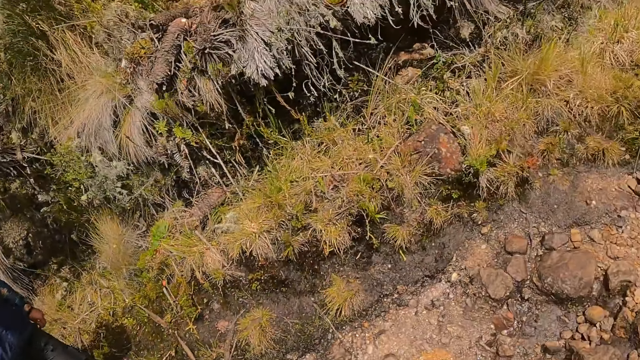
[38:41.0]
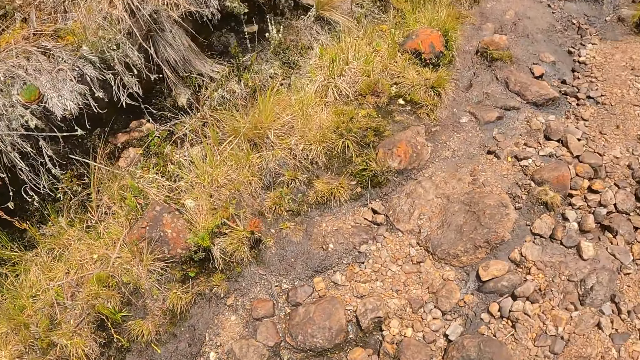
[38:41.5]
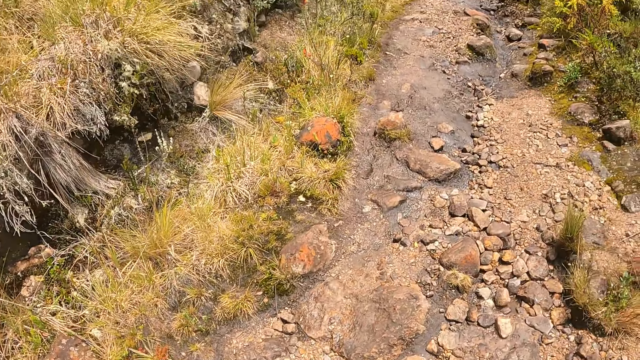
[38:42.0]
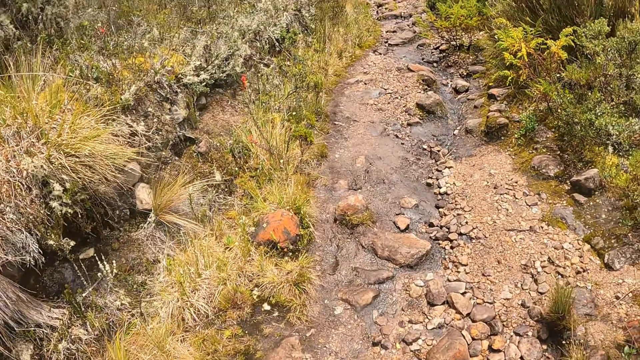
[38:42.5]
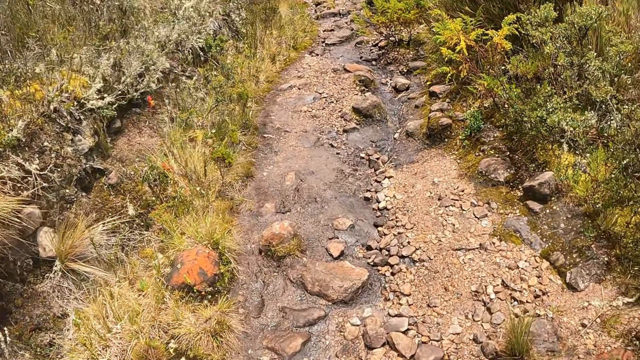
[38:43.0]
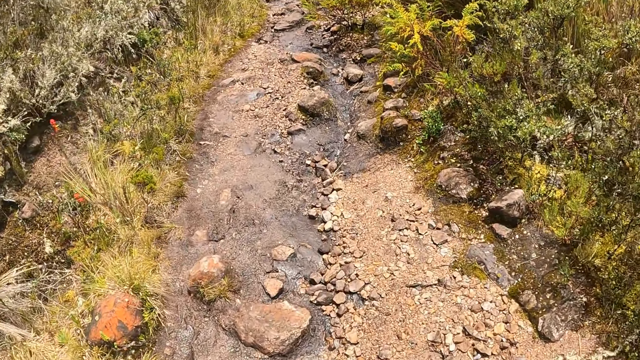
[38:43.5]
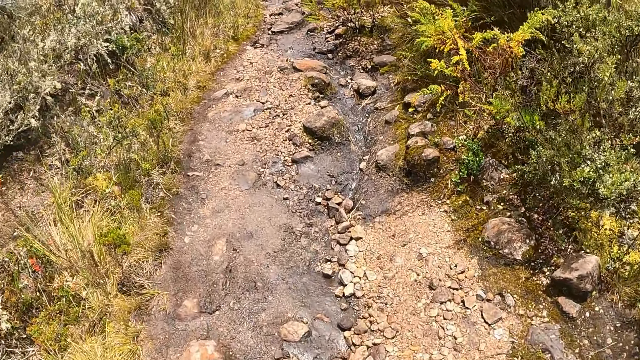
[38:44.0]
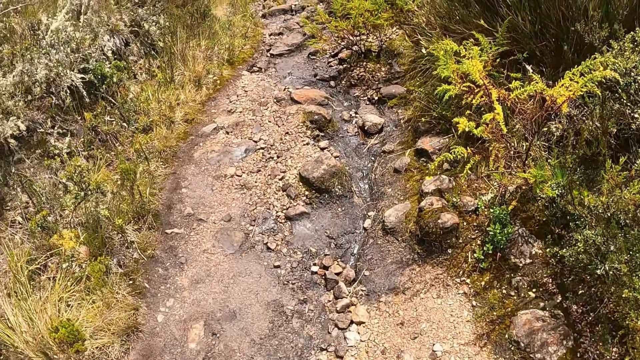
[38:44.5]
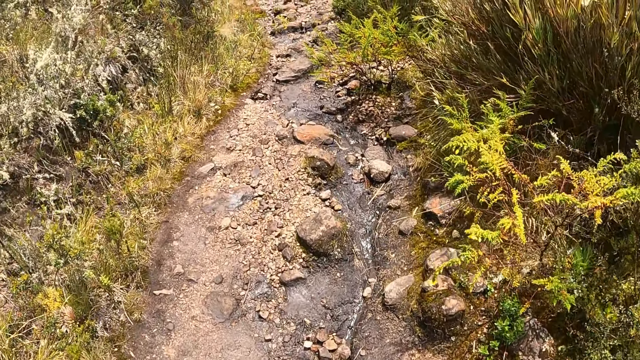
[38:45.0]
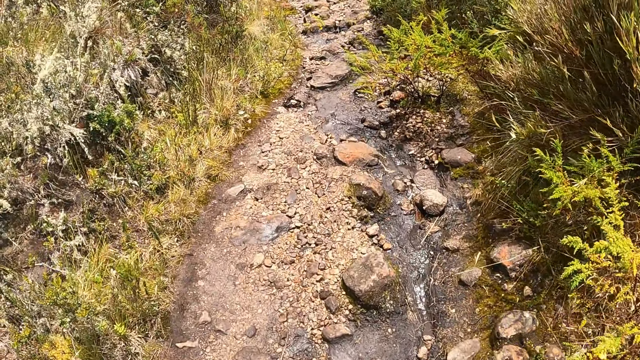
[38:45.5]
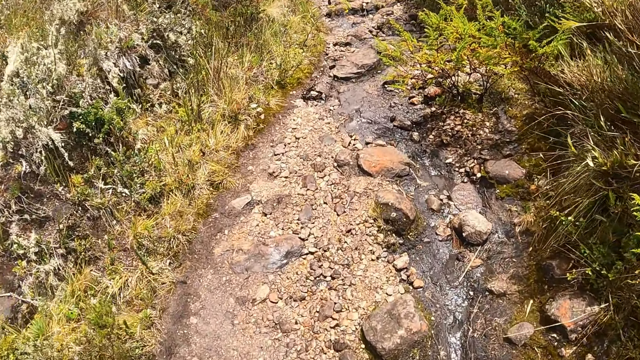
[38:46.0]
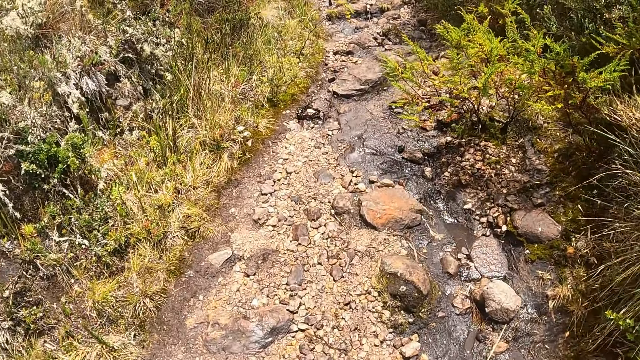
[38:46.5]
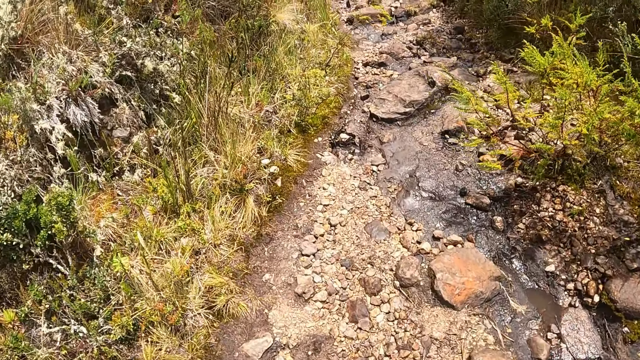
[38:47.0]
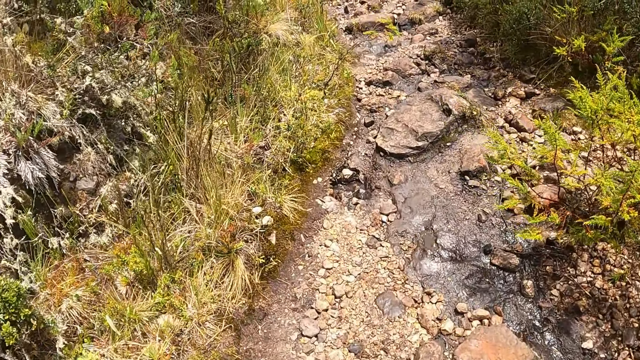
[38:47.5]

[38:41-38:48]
The camera wearer walks along the pathway in the forest.

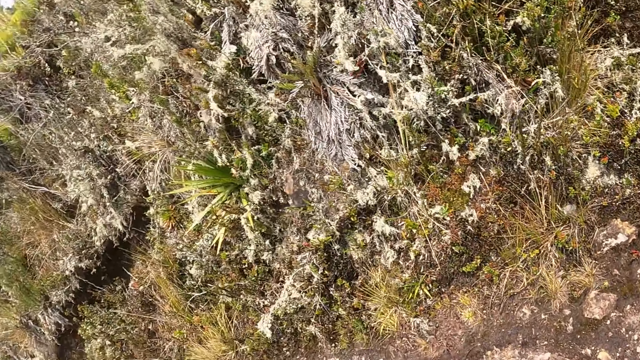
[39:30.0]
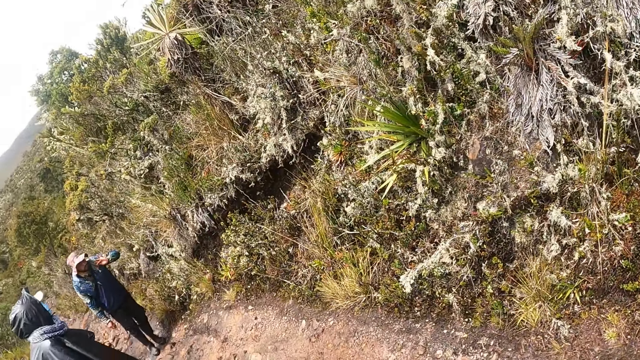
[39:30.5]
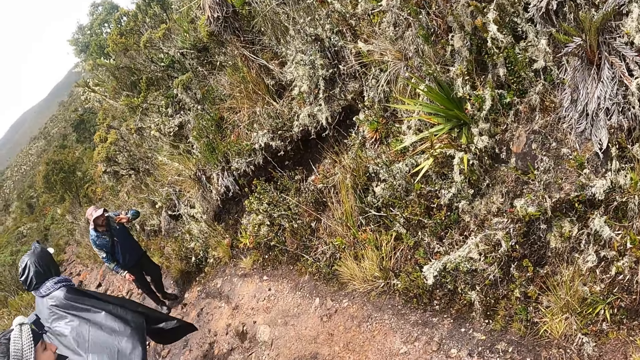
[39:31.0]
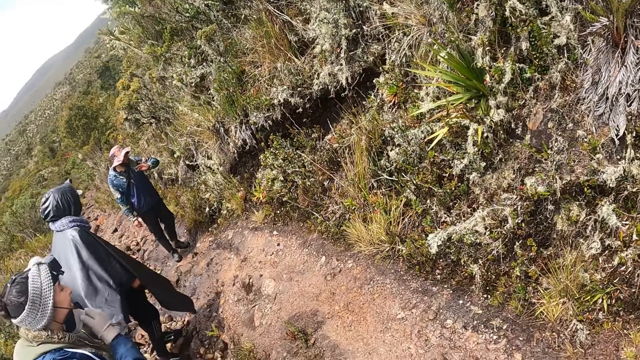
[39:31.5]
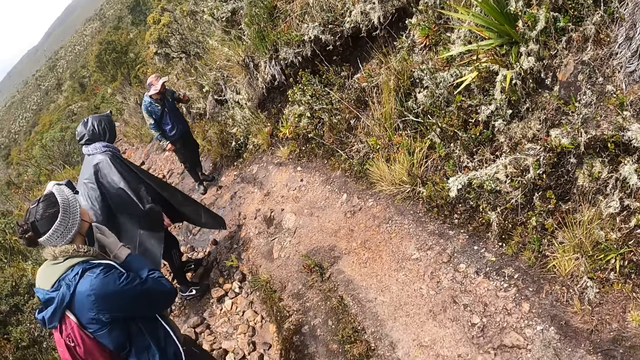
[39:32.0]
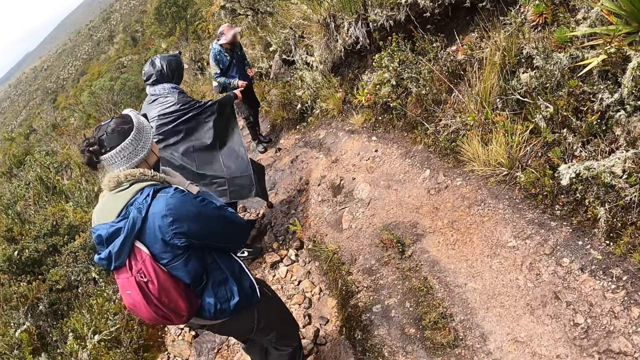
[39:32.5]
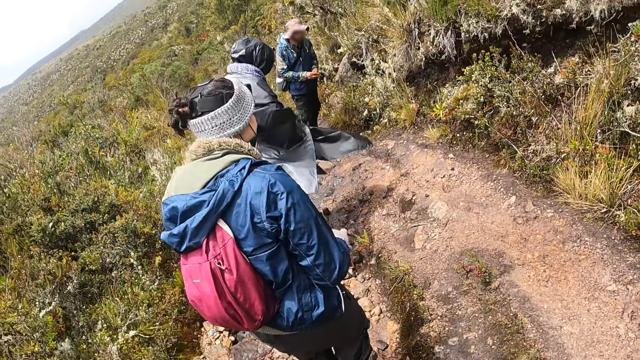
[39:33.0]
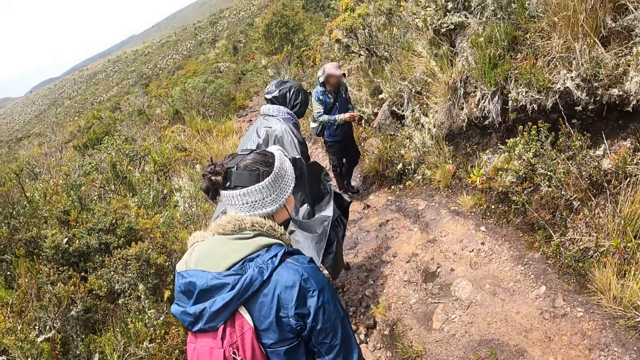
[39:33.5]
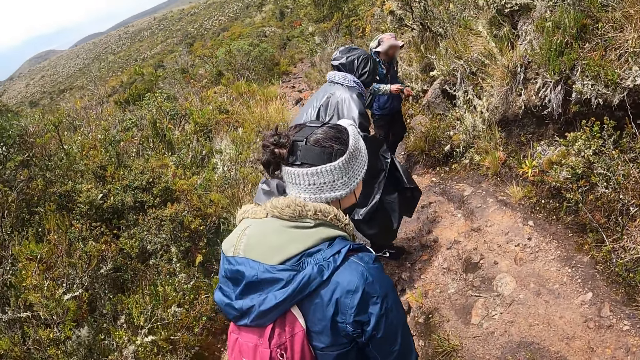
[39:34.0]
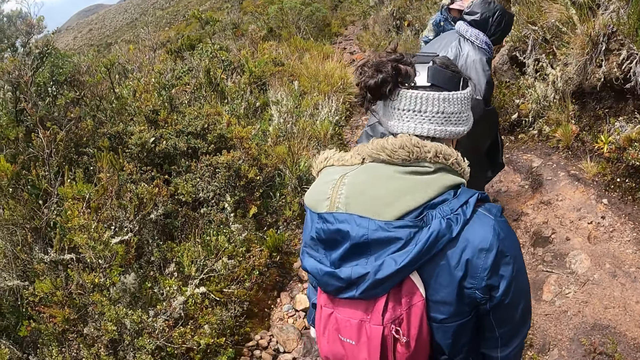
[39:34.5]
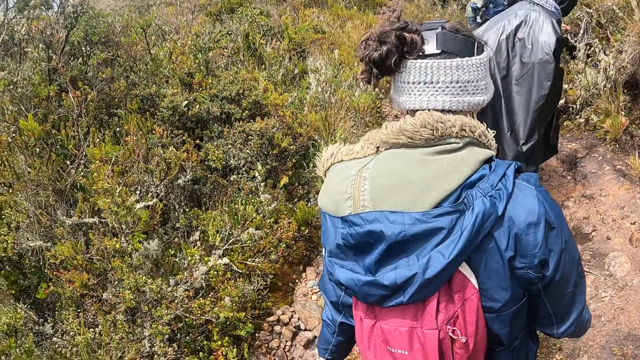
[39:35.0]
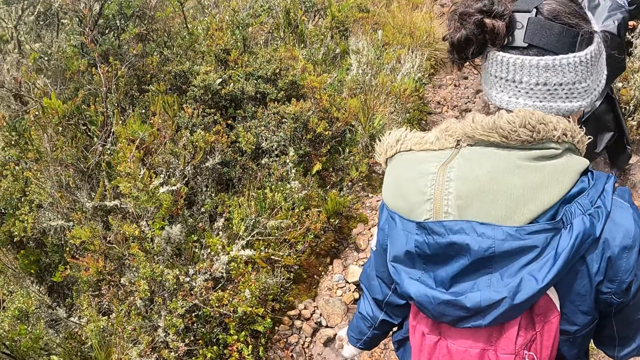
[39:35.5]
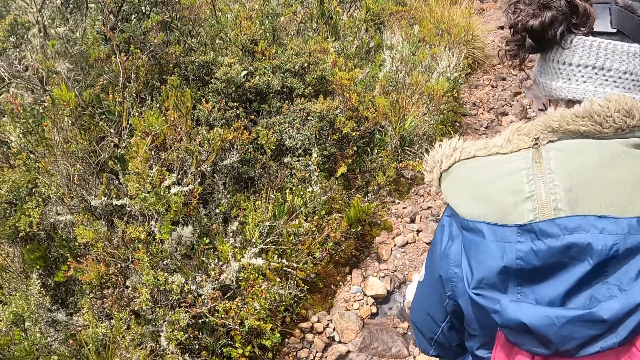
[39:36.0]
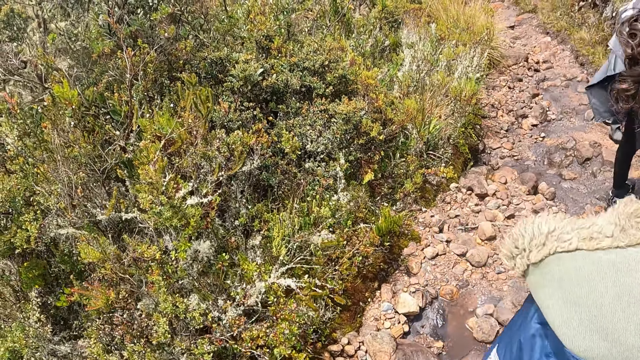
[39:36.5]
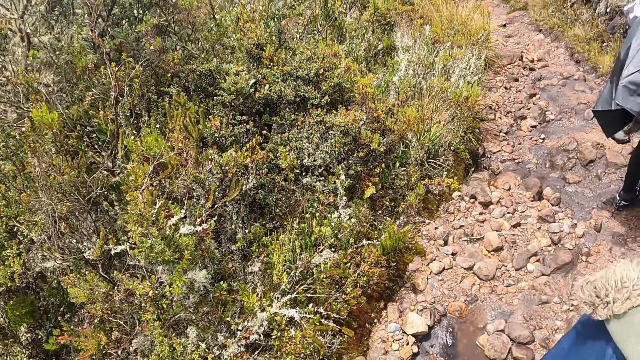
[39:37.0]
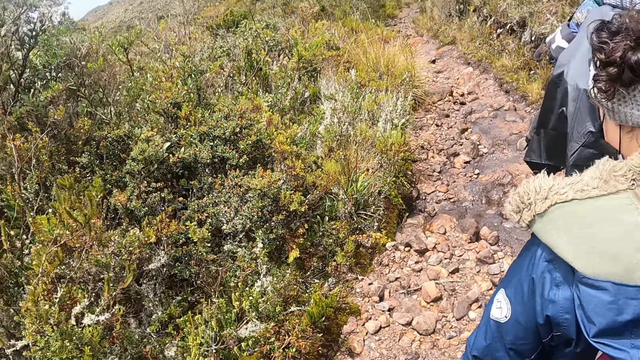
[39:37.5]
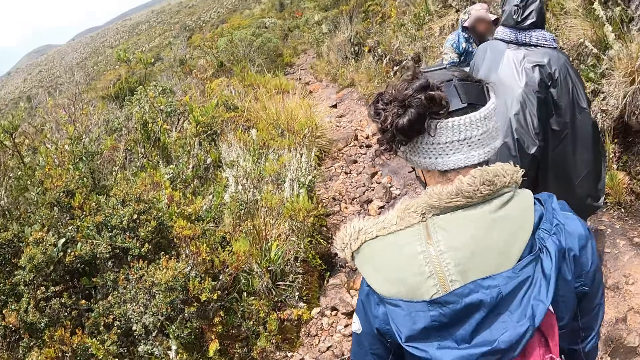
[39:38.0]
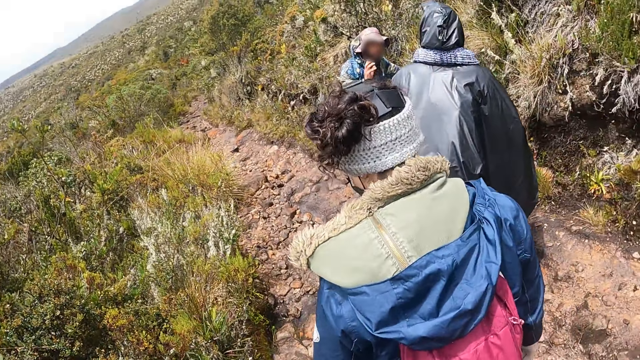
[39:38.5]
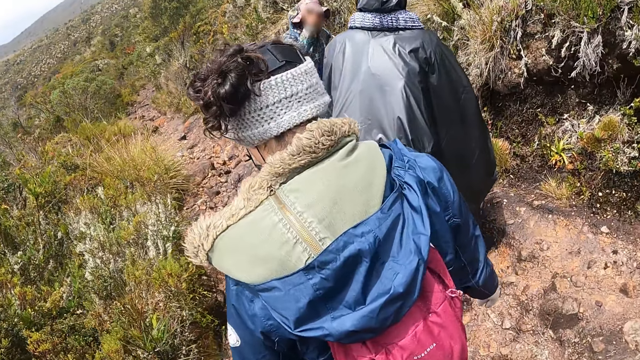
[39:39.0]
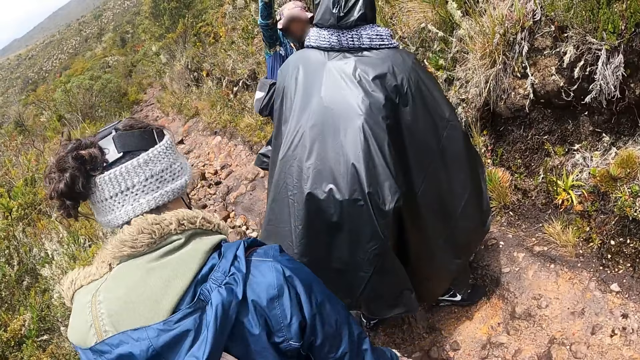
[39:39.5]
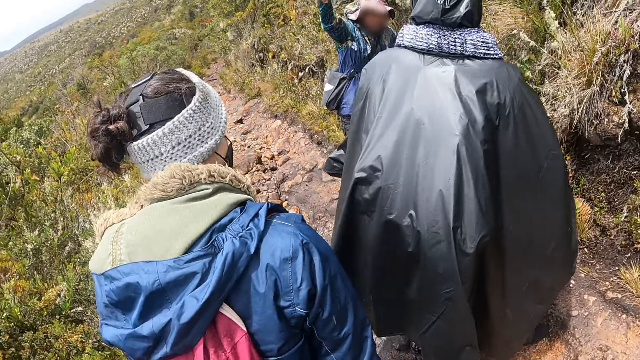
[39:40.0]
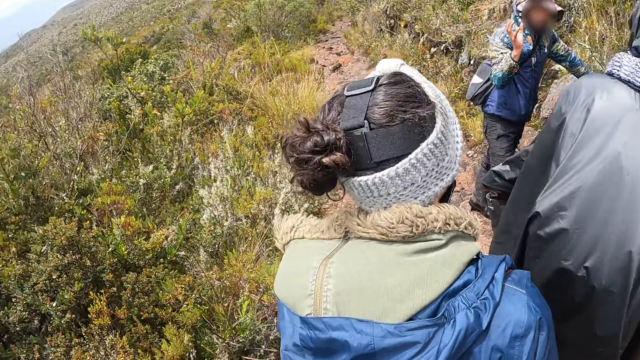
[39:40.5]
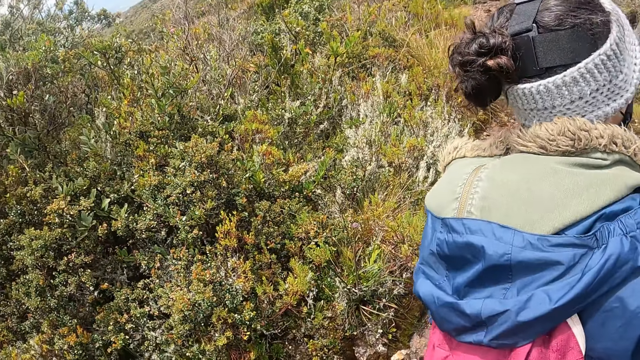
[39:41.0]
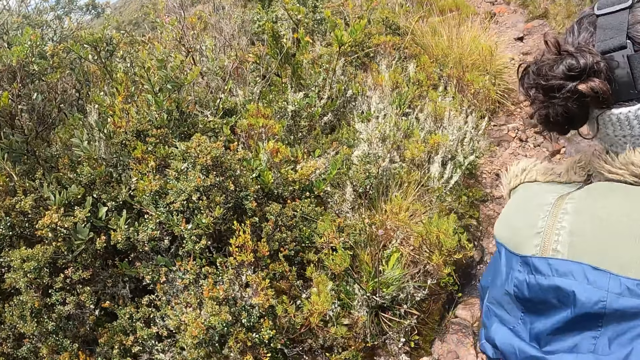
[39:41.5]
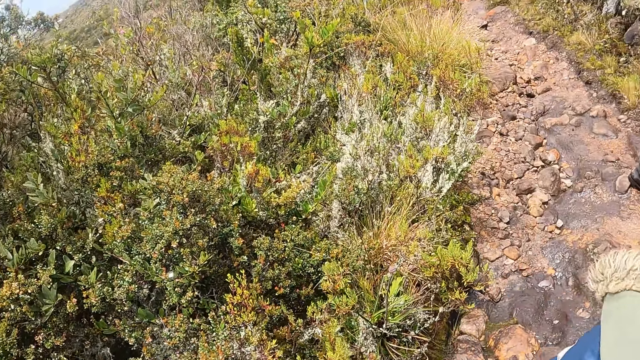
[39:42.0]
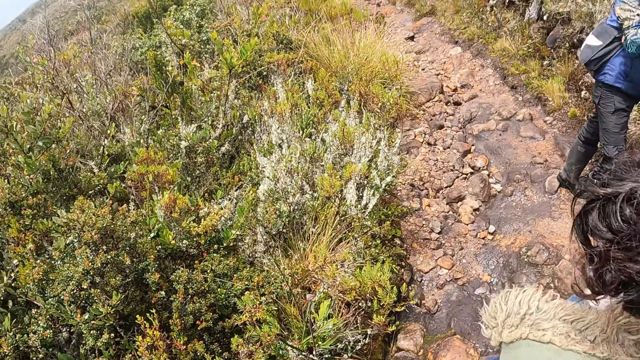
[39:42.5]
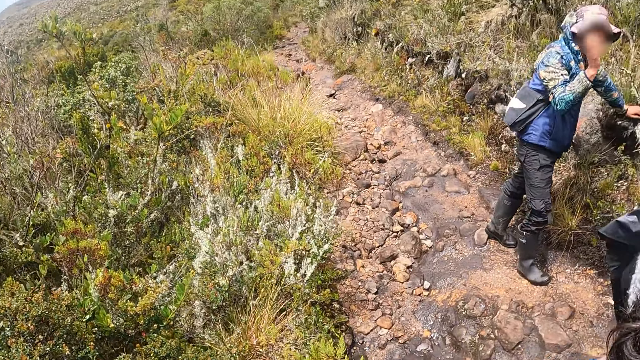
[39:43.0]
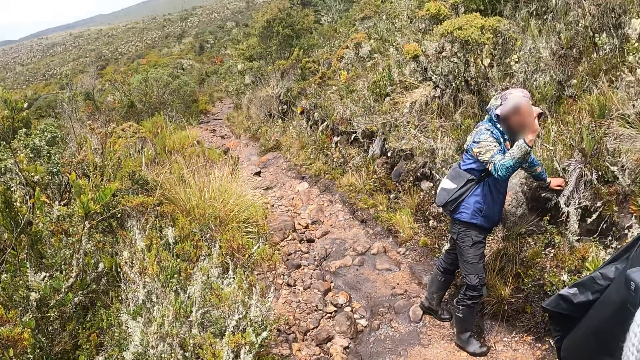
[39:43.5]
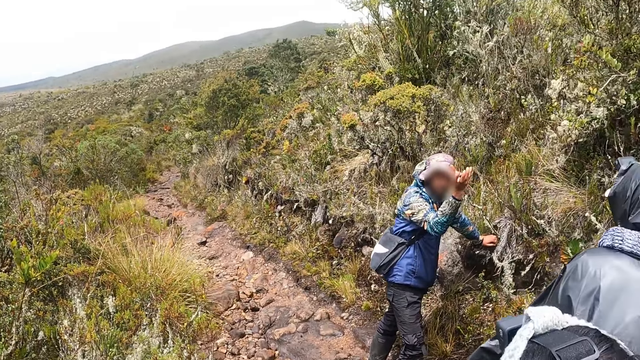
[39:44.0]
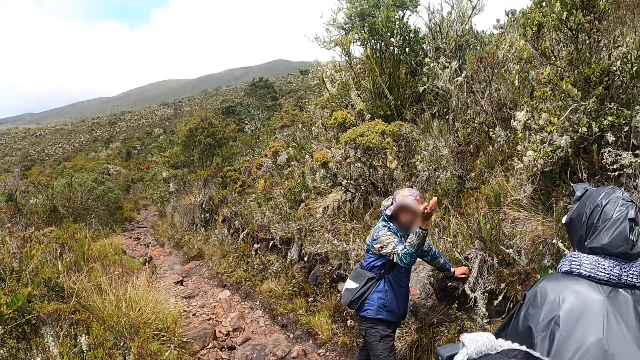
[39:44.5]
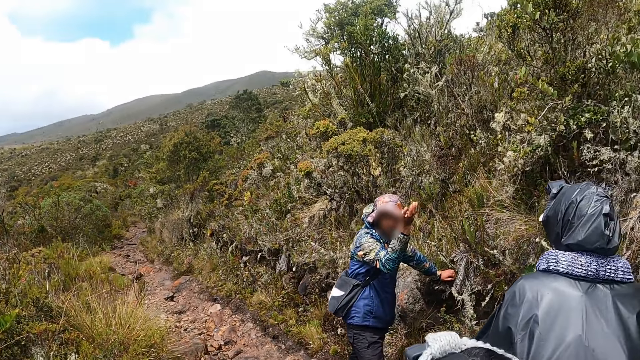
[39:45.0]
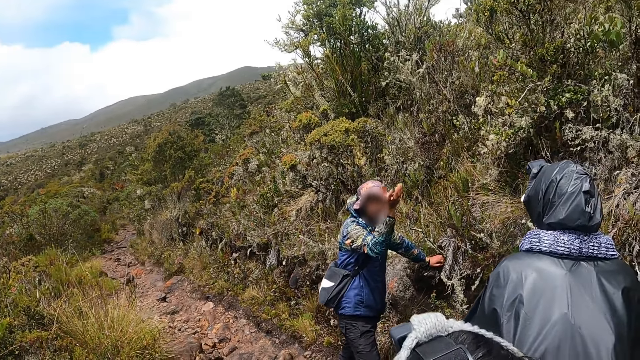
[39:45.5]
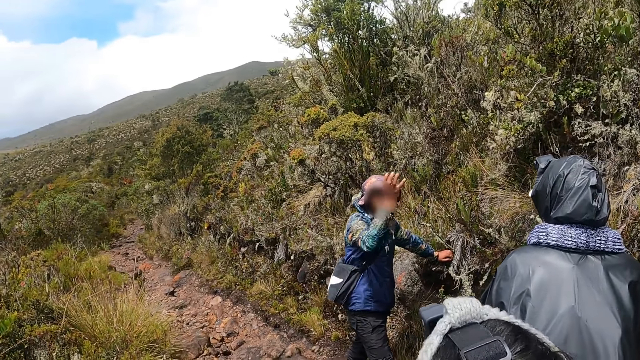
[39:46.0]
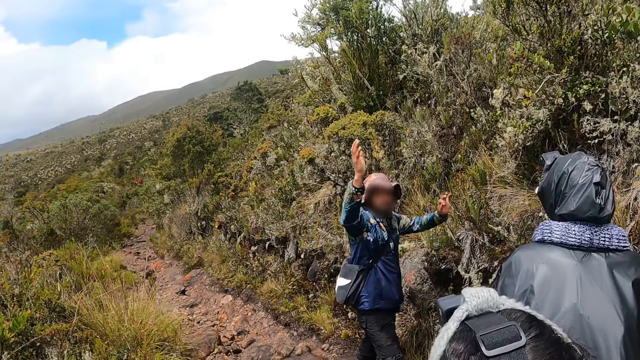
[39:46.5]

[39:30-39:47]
The man interacts with the group of people. The camera wearer stares at the man. The man places his left hand on a rock in the forest.
